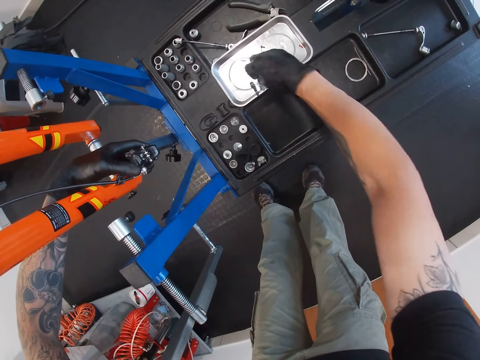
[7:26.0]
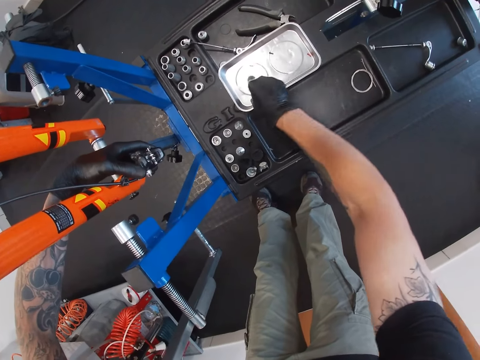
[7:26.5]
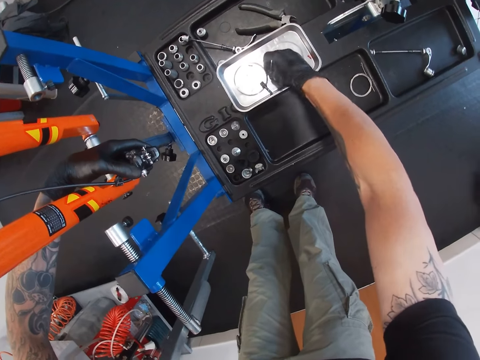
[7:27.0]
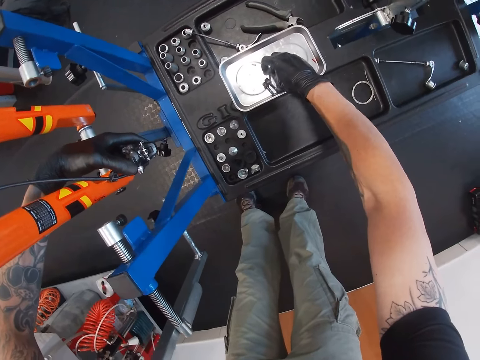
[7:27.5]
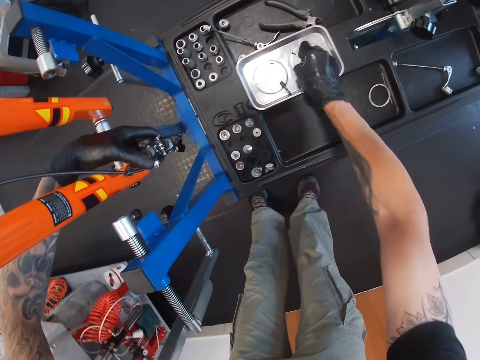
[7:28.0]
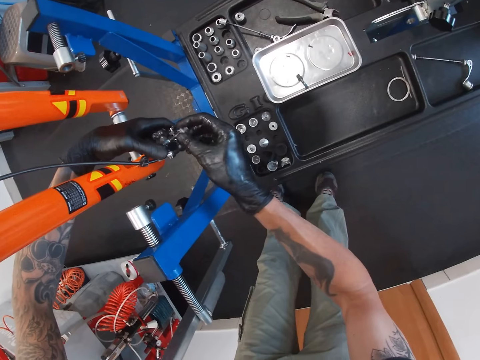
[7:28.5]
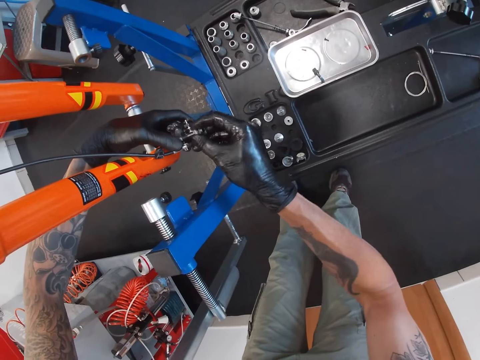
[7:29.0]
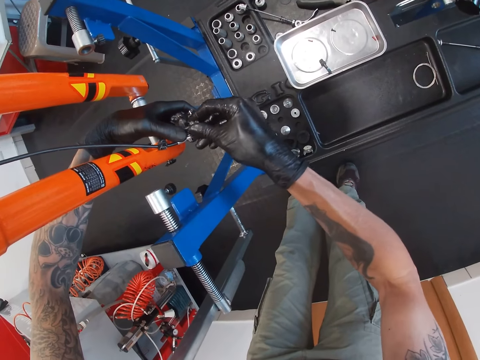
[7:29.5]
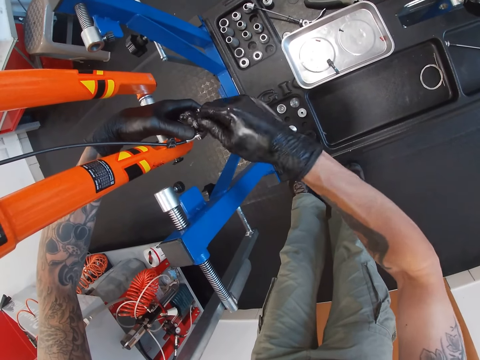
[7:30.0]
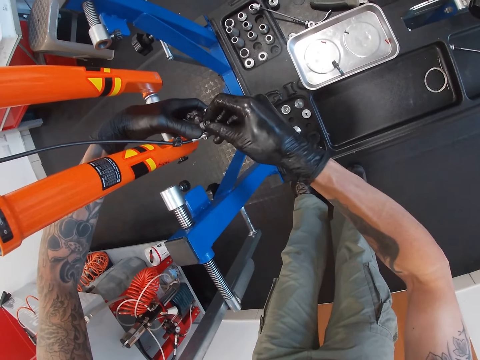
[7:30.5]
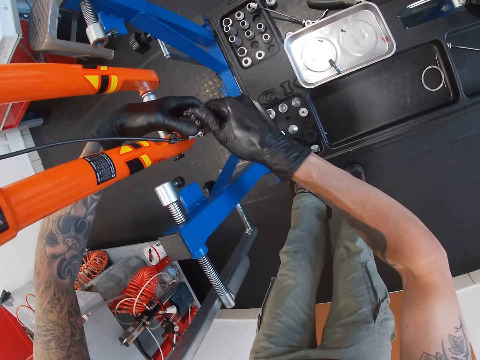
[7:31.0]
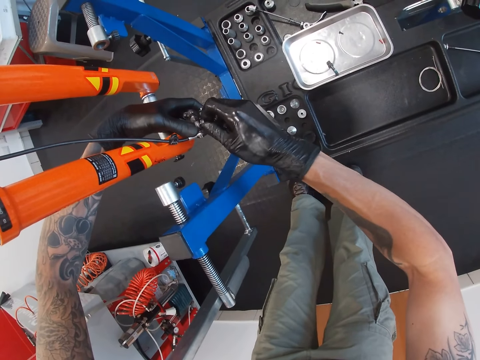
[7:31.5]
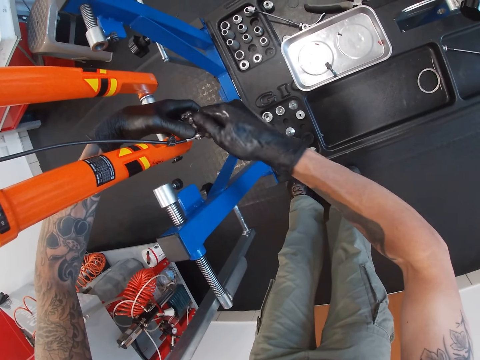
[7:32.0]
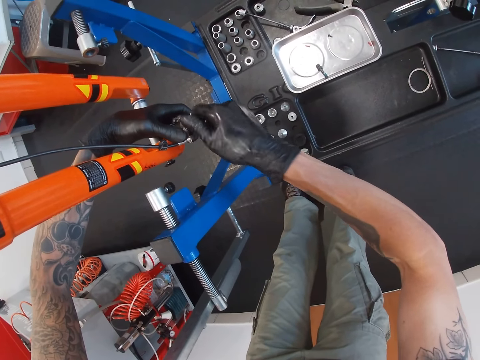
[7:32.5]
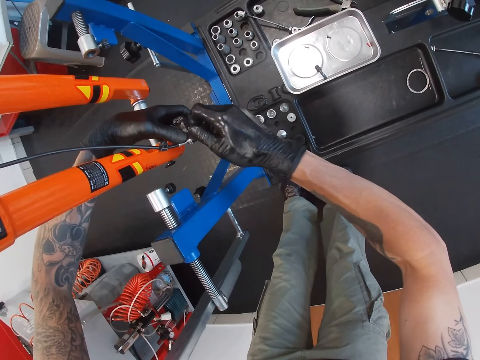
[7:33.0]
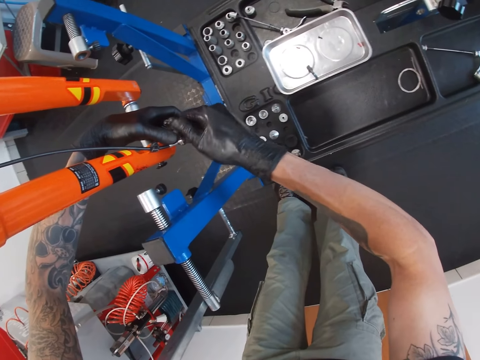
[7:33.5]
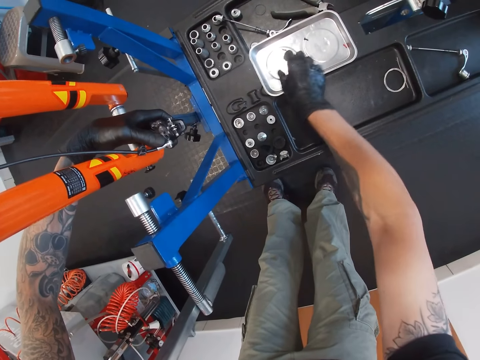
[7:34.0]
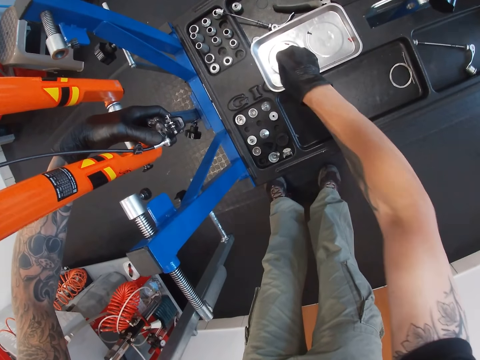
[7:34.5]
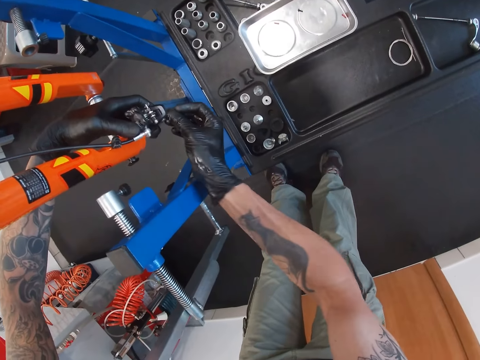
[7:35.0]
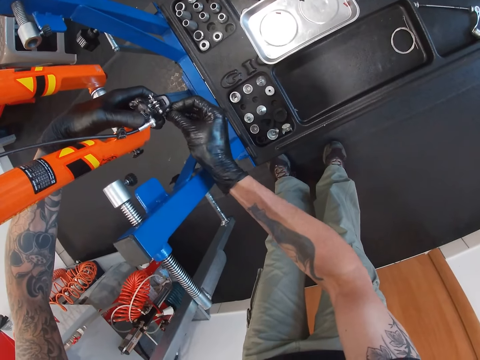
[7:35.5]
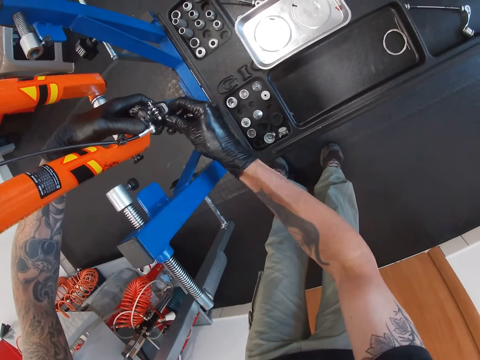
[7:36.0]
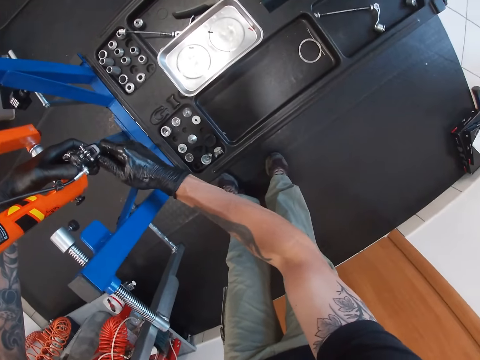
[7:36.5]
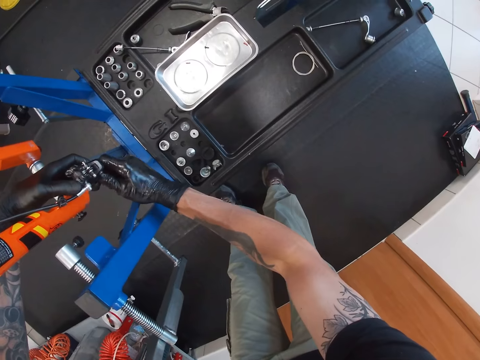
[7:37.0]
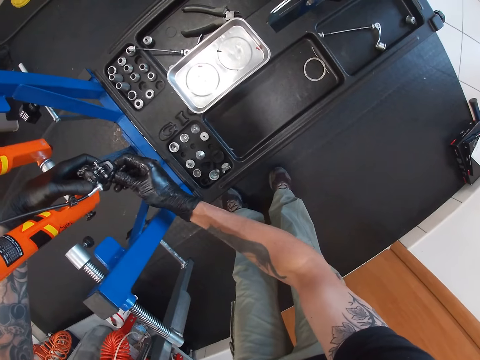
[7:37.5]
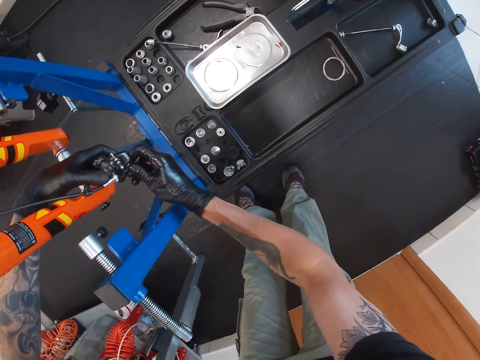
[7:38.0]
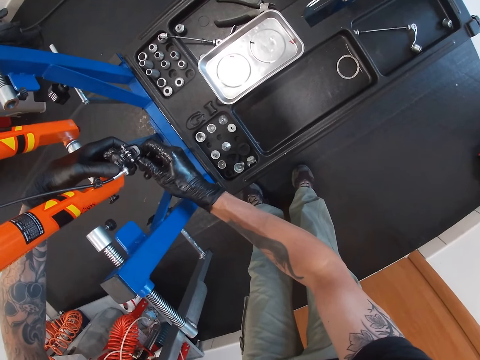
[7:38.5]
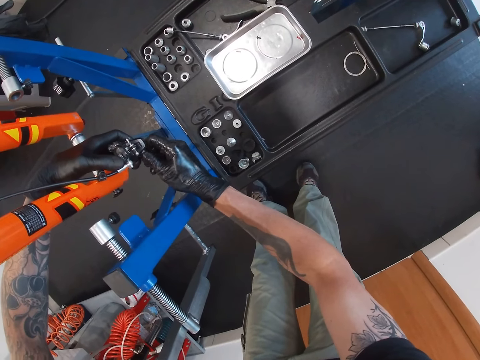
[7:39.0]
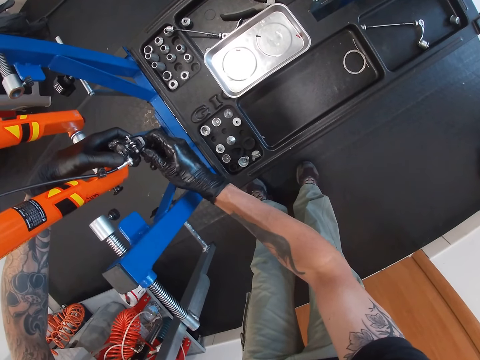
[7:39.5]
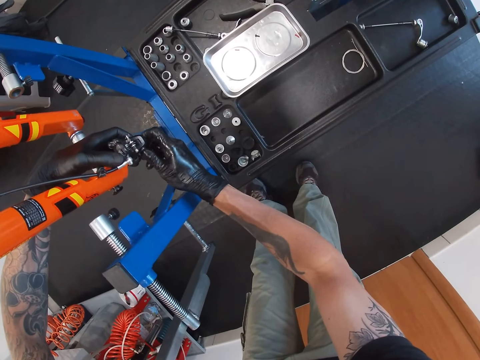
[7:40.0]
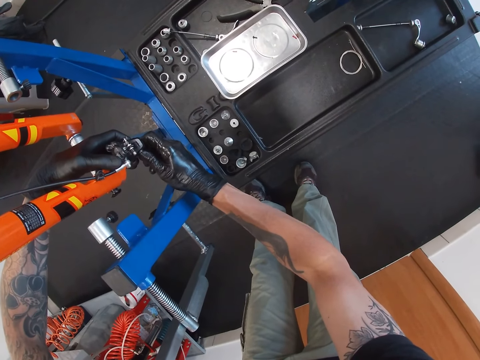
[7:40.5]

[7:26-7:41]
The camera wearer drops the screw or bolt on the tray with his right hand. He picks a screw from the tray with his right hand. He drops the screw on the tray with his right hand. He picks the screw from the tray with his right hand. He fixes the screw to the shifter in his left hand with his right hand. He tightens the bolt with his right hand. He picks the screw from the tray with his right hand. He fixes the screw to the shifter in his left hand with his right hand. He tightens the bolt with his right hand.

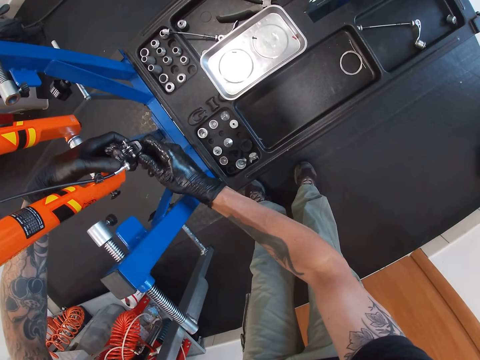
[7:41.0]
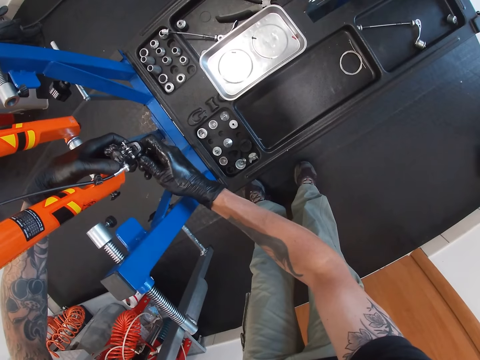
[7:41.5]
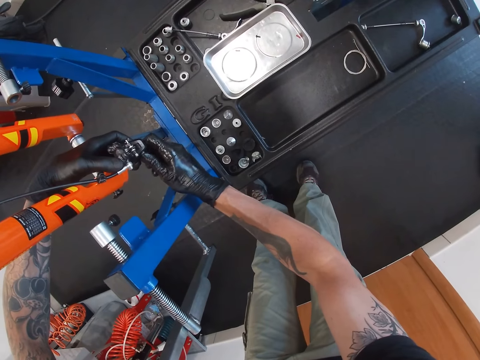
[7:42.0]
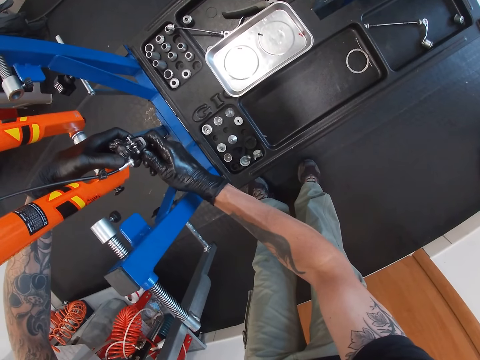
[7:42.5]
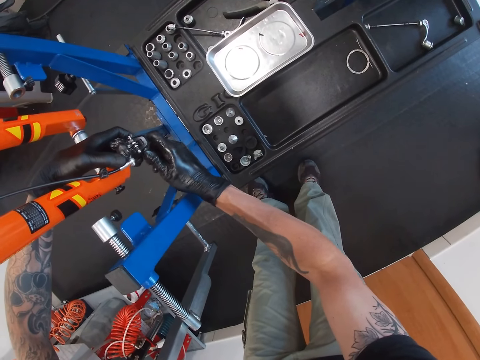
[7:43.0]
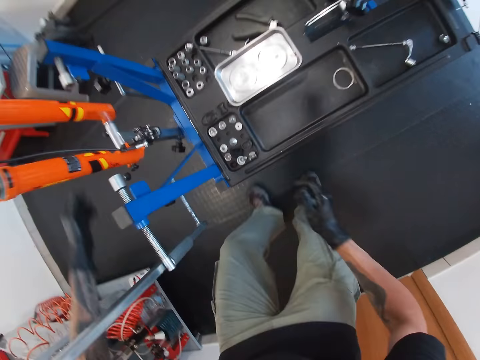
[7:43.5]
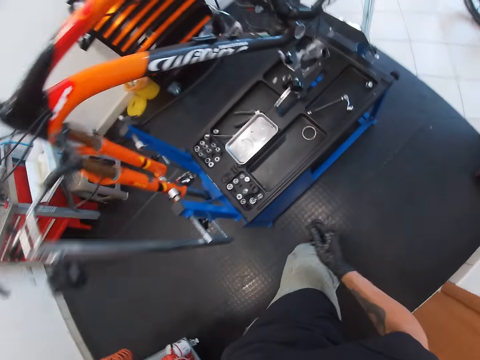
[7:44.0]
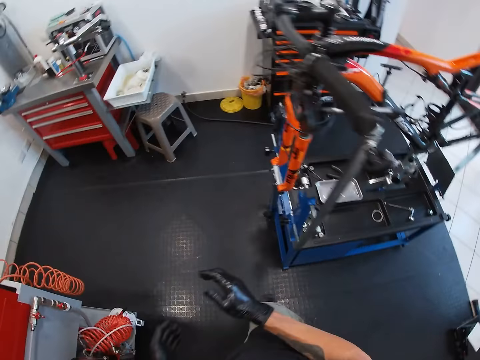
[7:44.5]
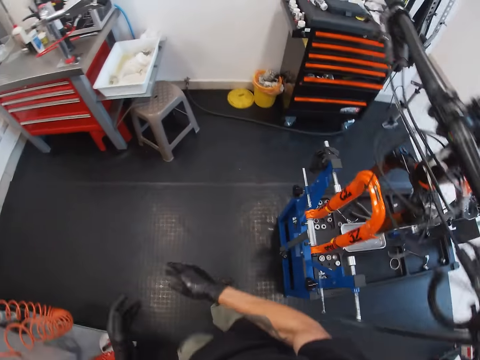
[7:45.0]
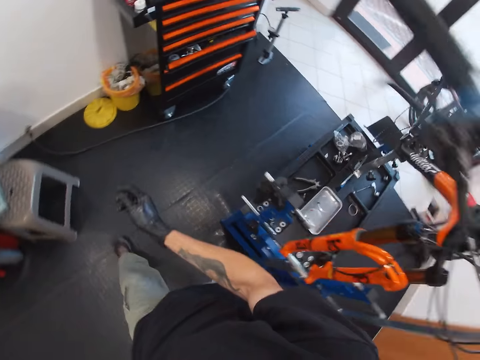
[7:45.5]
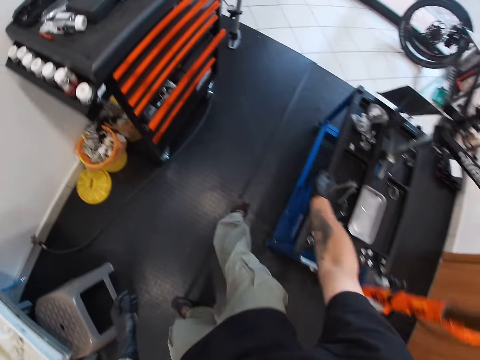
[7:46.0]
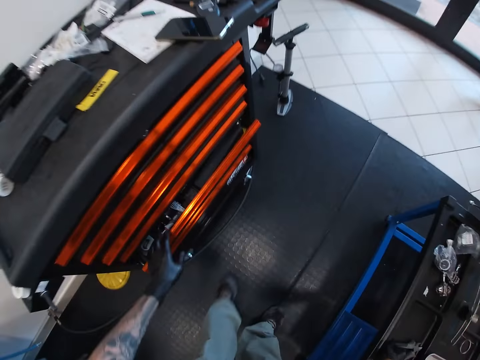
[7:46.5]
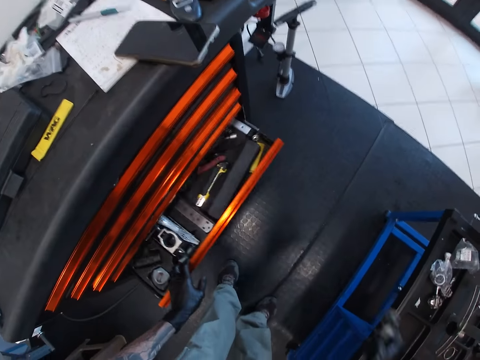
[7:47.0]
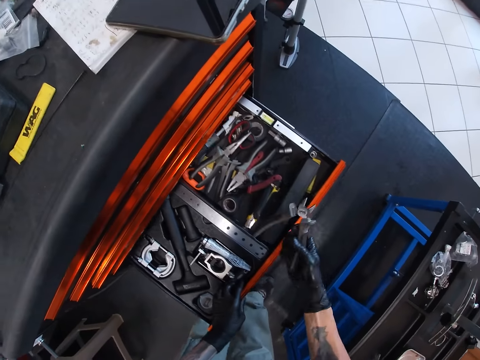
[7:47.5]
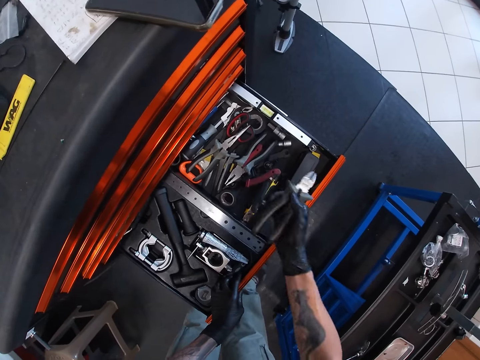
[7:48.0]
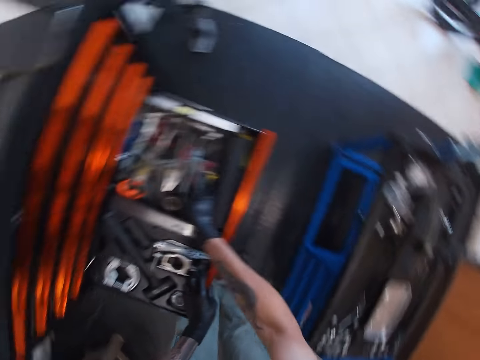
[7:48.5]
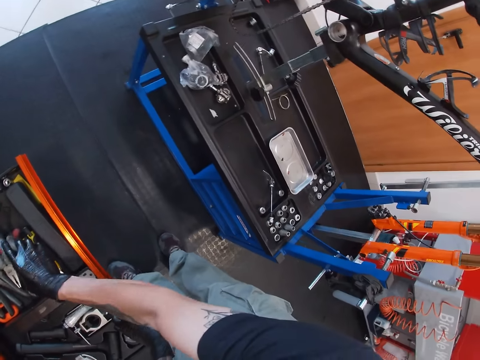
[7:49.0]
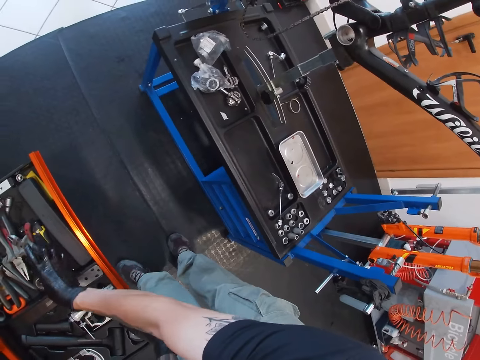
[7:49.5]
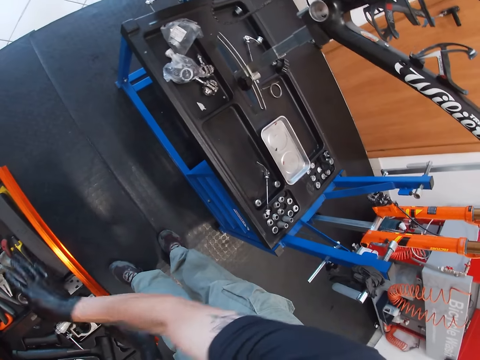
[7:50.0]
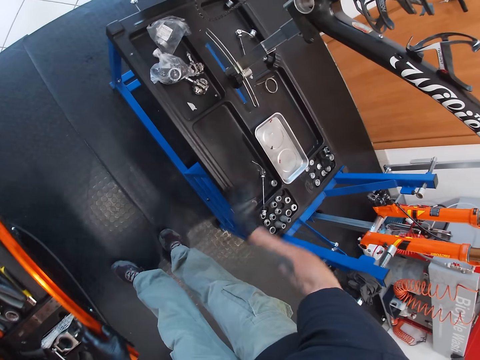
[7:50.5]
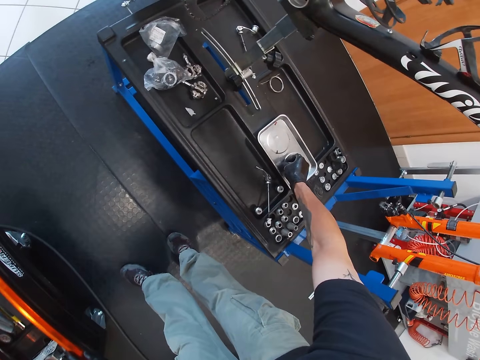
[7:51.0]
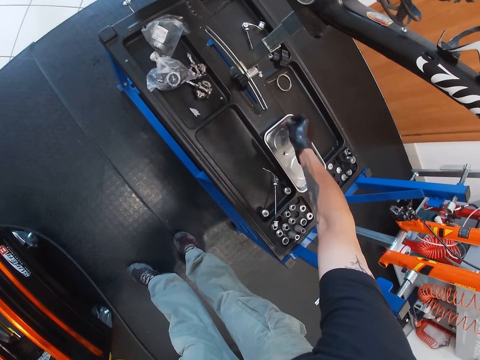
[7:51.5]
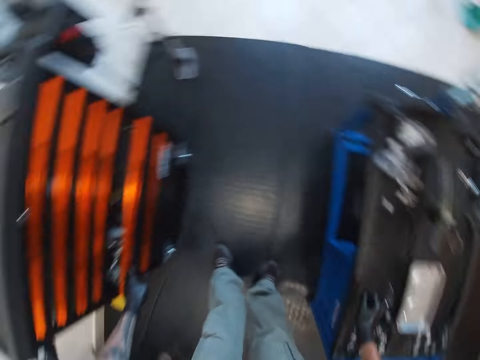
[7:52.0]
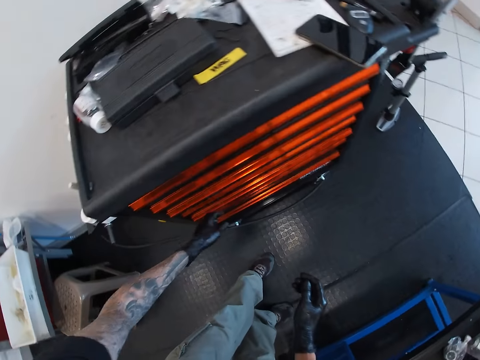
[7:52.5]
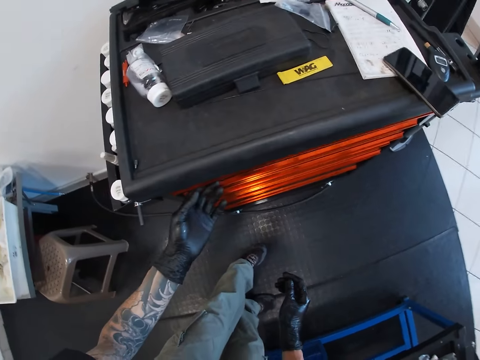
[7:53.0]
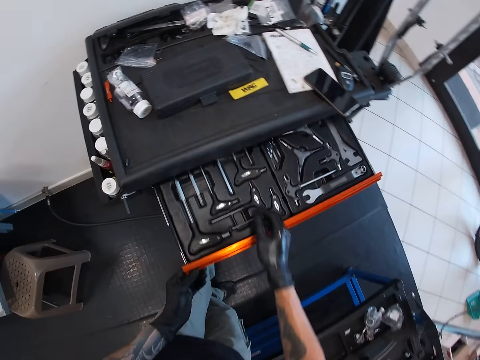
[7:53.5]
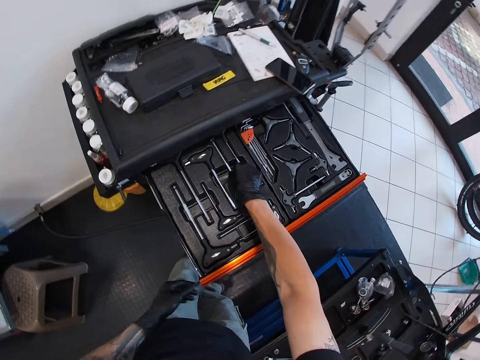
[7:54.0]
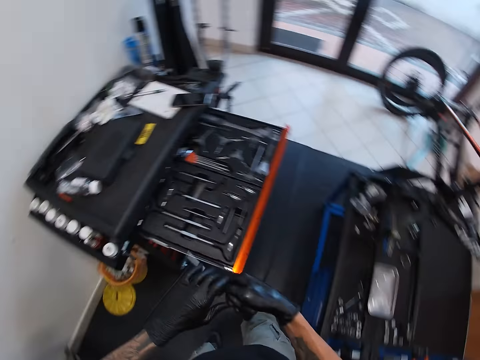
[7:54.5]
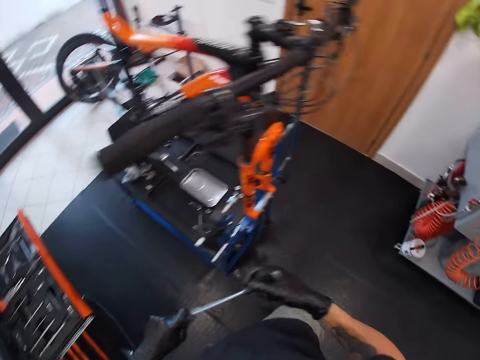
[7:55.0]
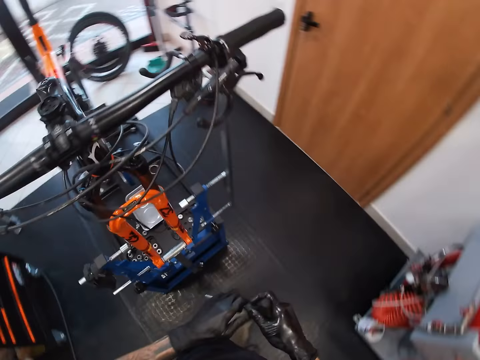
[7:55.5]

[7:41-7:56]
The camera wearer stands up and walks around. He picks the pliers from the auto lift with his right hand. He opens the drawer with his left hand. He places the pliers in the drawer with his right hand. He looks around. He moves a knob on the tray with his right hand. He looks around and closes the drawer. He opens a drawer with his left hand. He picks a hex wrench or screwdriver from the drawer with his right hand. He passes the hex wrench from his right hand to his left hand. He looks around and moves around.
